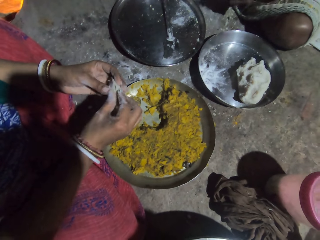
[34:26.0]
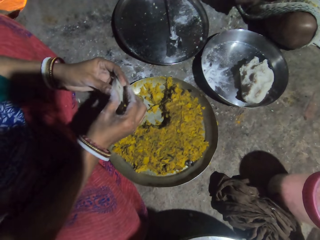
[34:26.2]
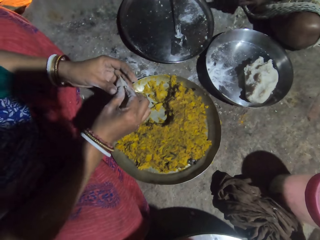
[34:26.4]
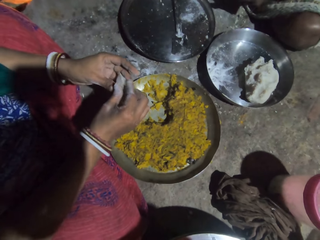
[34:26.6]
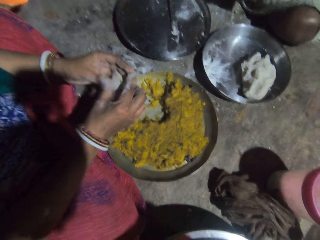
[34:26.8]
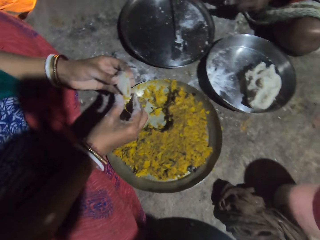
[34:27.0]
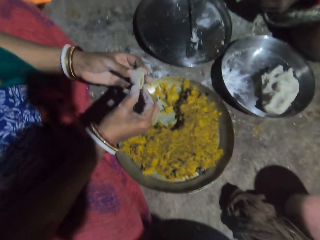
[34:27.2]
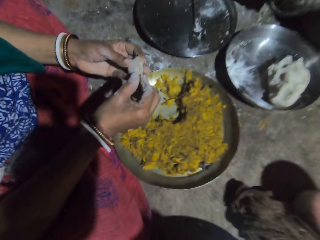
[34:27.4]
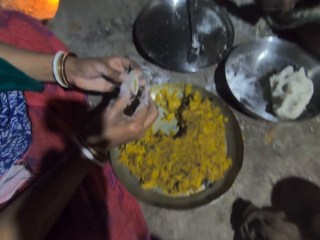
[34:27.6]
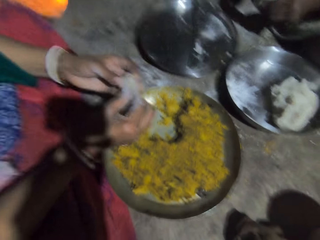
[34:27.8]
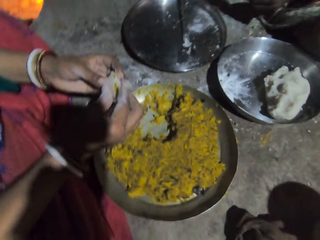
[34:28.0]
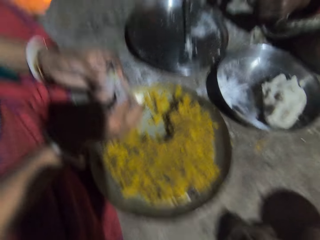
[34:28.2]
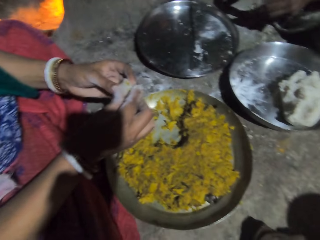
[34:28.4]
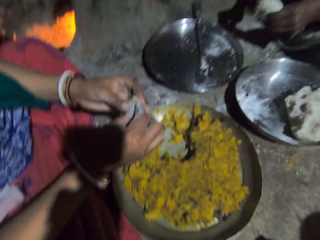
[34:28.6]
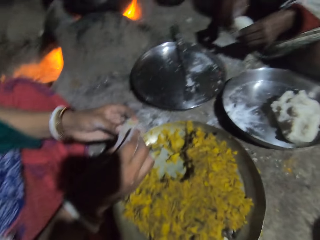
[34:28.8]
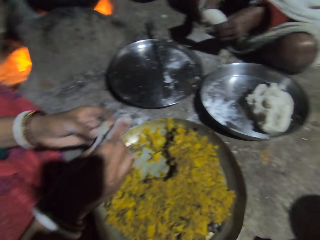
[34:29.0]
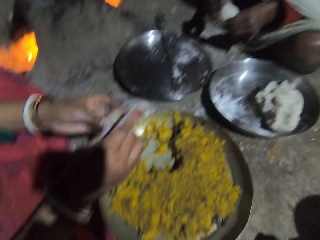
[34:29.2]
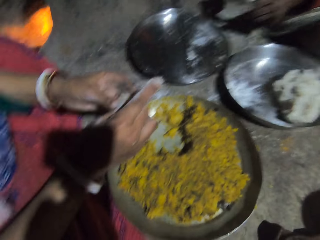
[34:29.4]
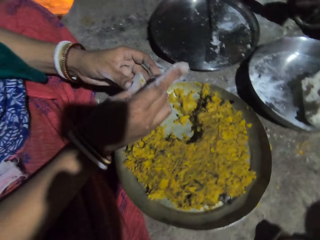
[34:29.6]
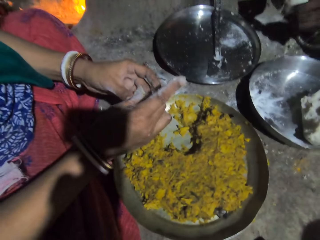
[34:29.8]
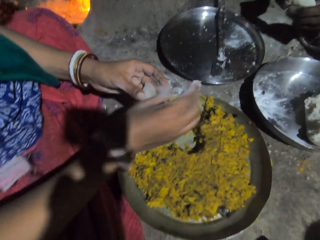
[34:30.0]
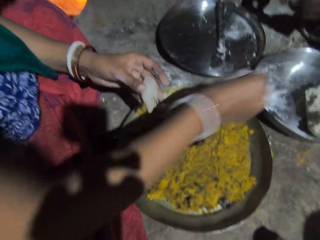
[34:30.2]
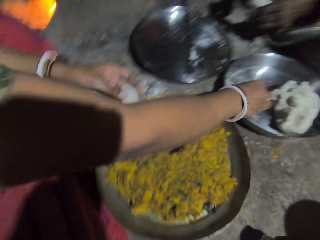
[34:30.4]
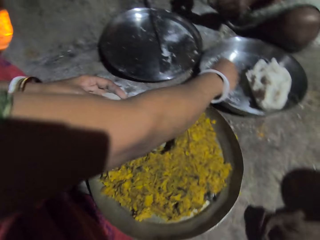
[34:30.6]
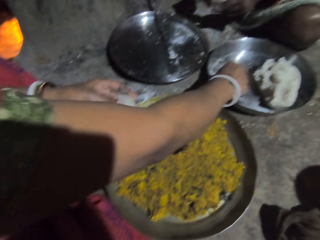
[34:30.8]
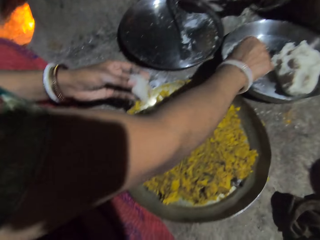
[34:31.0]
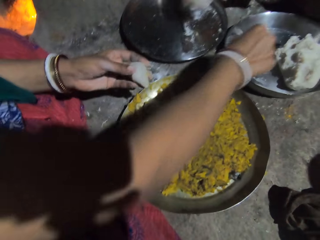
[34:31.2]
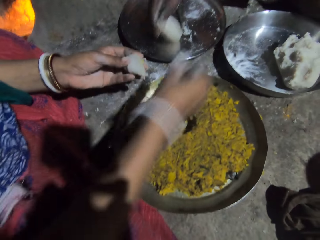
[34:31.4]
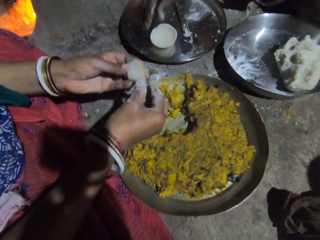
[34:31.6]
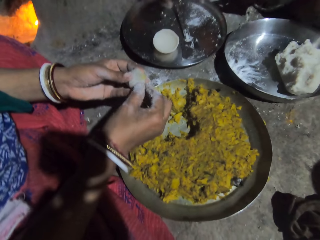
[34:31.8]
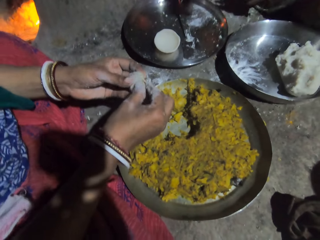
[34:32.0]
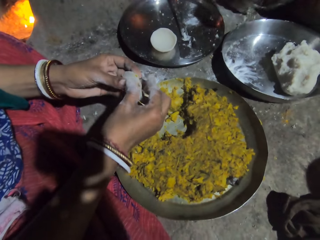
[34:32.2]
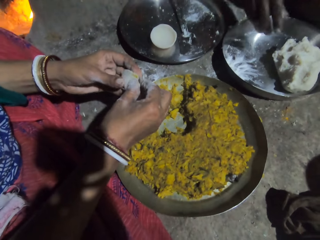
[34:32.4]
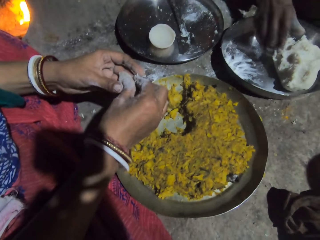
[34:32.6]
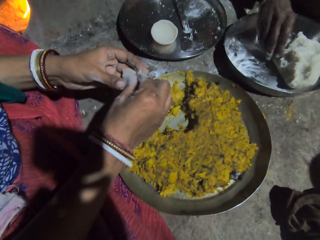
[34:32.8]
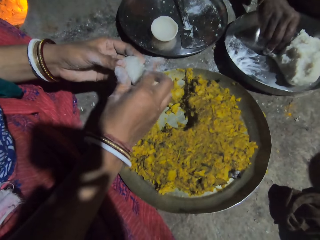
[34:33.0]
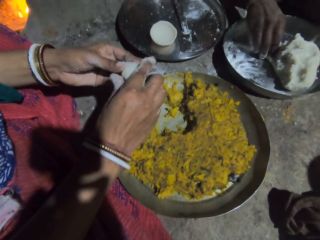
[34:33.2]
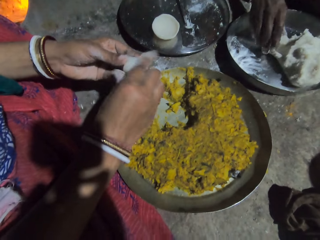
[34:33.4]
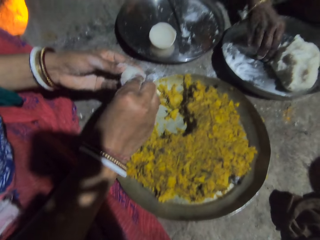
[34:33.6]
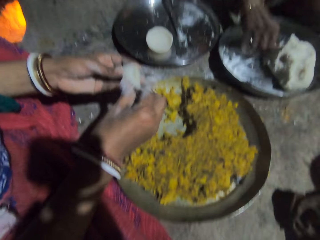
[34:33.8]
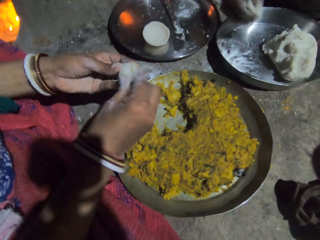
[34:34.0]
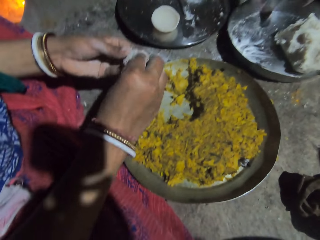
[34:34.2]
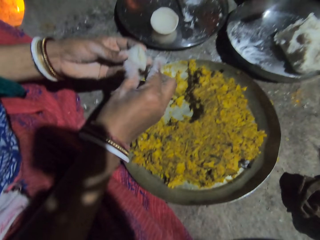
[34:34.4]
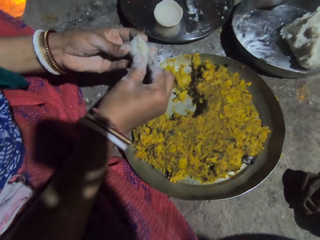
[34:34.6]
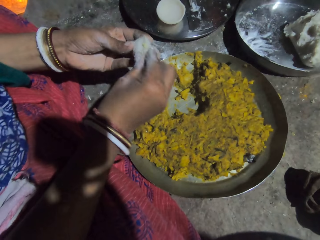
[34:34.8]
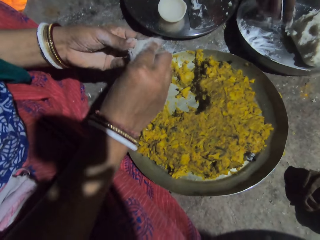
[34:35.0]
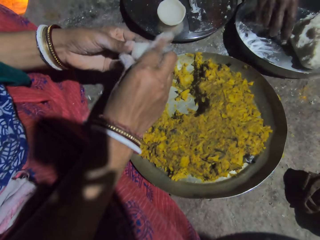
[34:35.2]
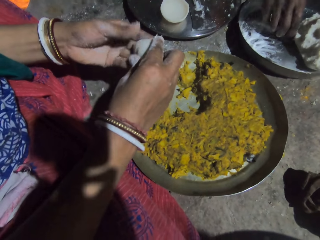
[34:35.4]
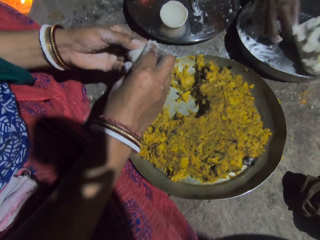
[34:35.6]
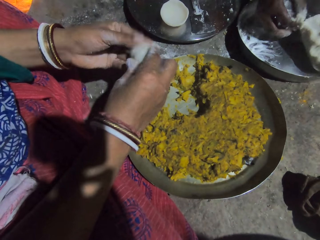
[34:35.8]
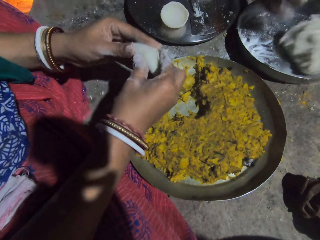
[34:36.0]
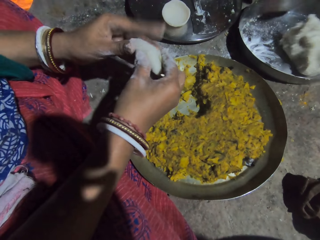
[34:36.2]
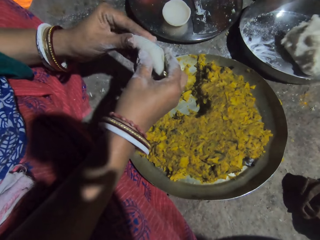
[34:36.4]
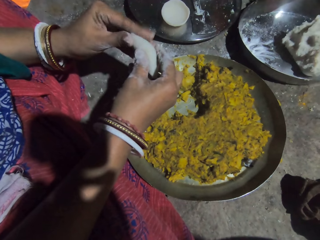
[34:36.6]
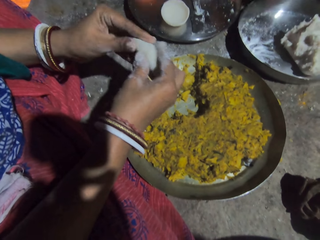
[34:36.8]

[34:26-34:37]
The camera wearer touches flour in the bowl. They pick the dough. They close the dough. They roll the dough with their hand.

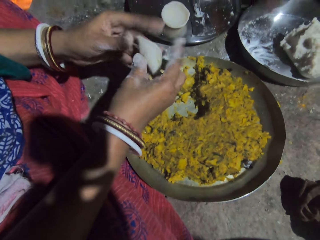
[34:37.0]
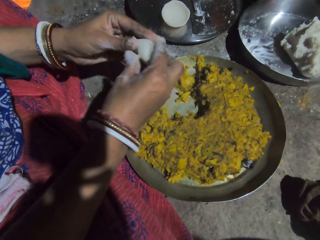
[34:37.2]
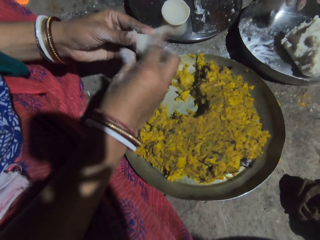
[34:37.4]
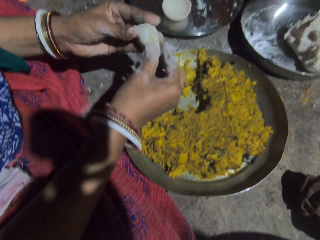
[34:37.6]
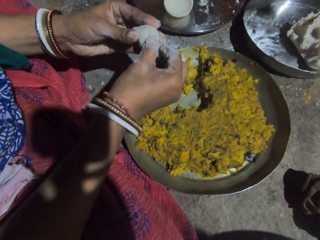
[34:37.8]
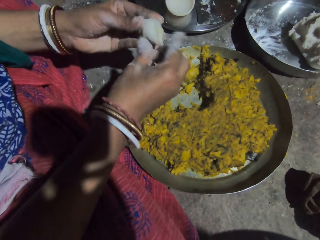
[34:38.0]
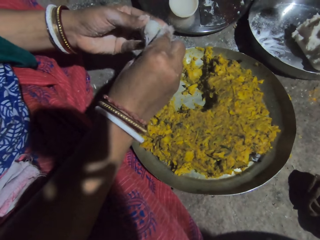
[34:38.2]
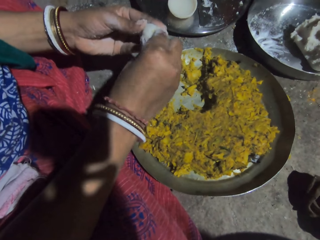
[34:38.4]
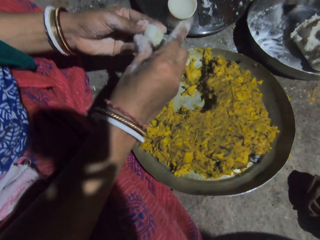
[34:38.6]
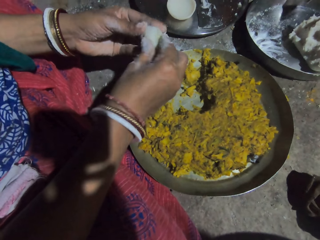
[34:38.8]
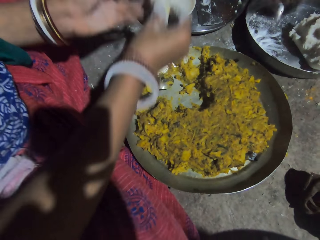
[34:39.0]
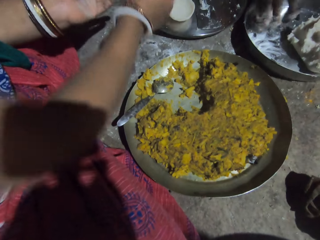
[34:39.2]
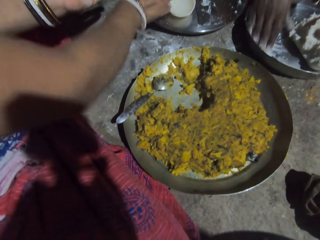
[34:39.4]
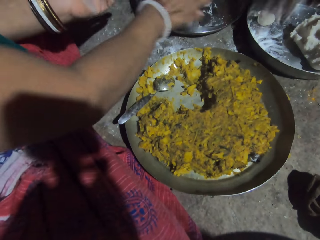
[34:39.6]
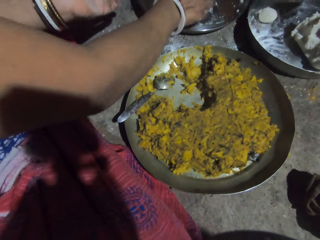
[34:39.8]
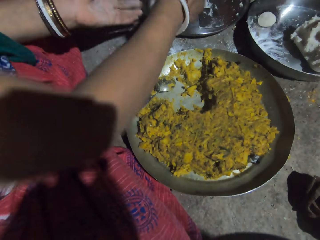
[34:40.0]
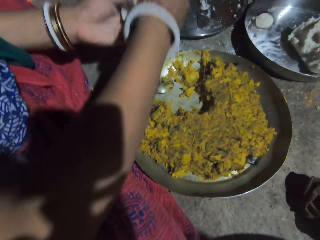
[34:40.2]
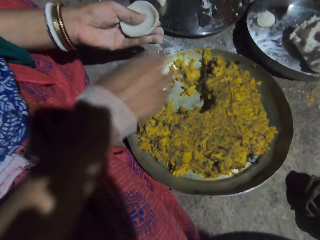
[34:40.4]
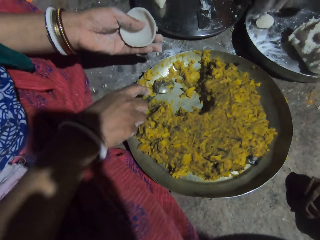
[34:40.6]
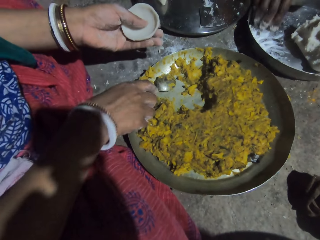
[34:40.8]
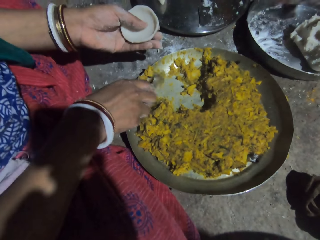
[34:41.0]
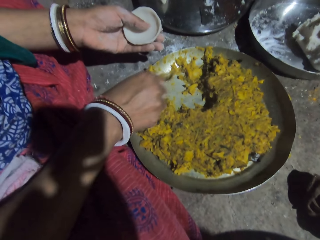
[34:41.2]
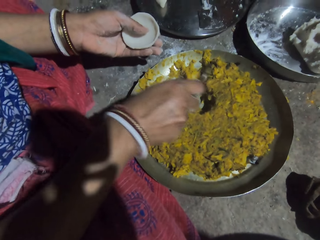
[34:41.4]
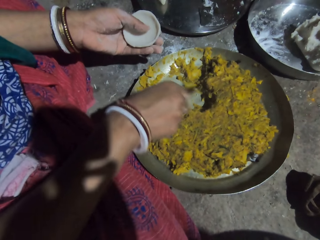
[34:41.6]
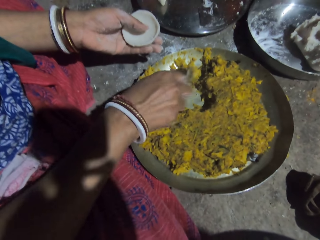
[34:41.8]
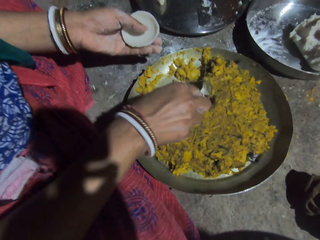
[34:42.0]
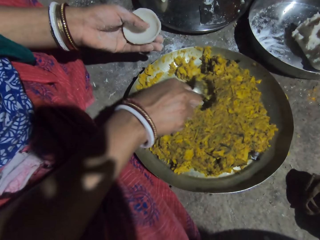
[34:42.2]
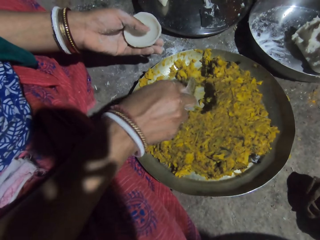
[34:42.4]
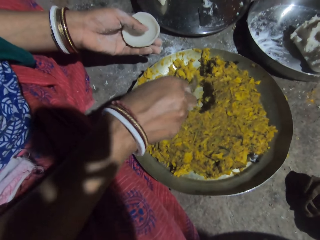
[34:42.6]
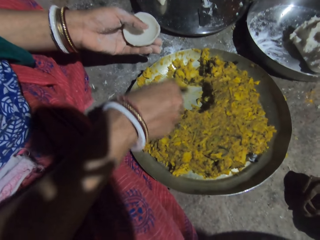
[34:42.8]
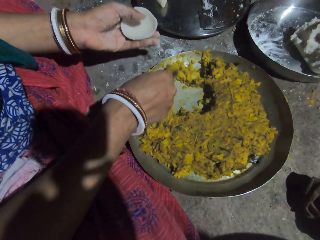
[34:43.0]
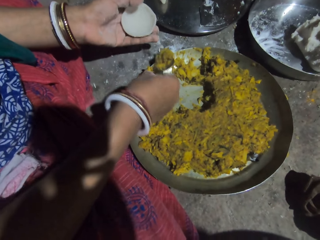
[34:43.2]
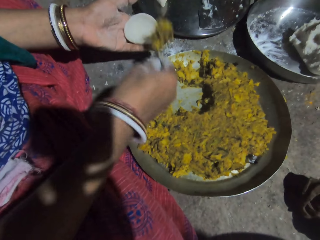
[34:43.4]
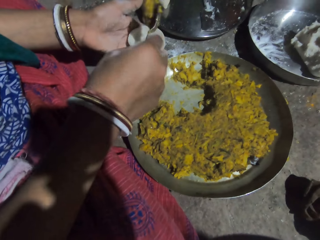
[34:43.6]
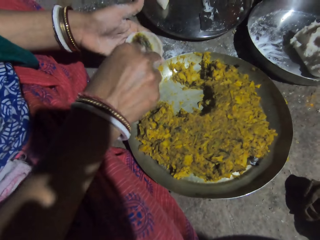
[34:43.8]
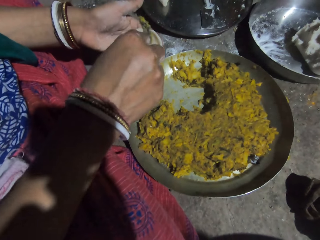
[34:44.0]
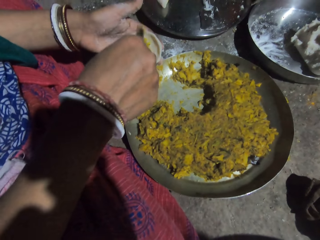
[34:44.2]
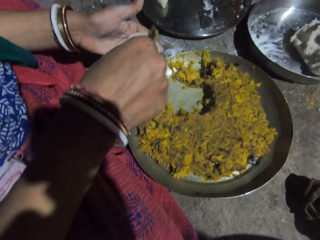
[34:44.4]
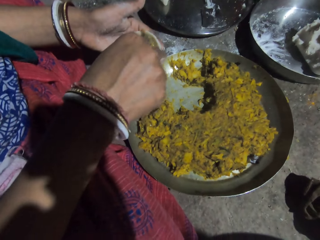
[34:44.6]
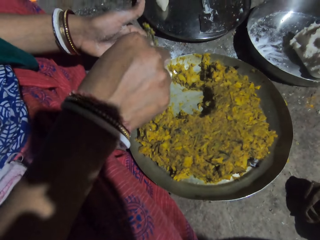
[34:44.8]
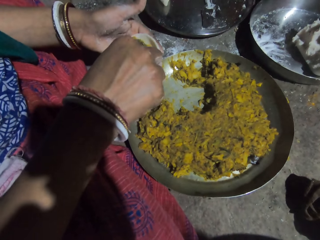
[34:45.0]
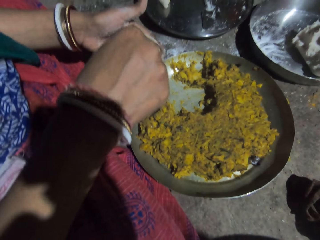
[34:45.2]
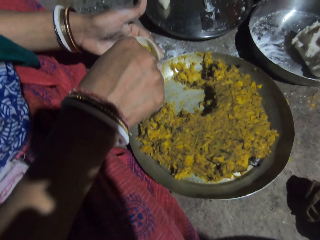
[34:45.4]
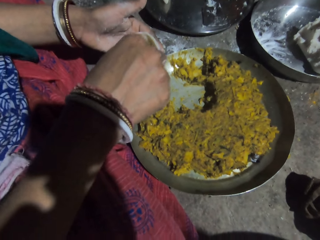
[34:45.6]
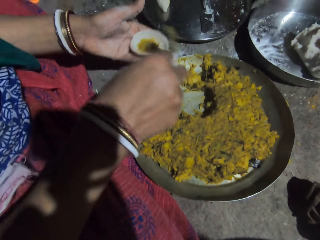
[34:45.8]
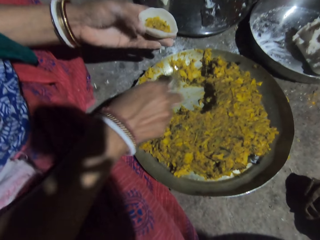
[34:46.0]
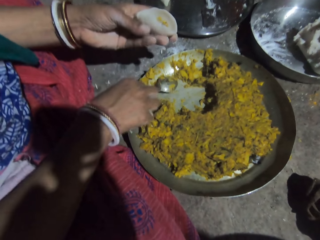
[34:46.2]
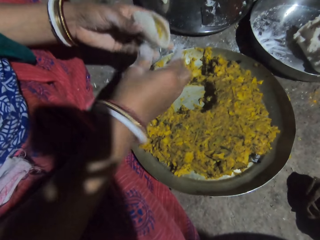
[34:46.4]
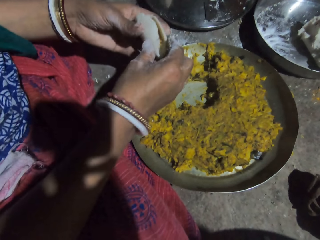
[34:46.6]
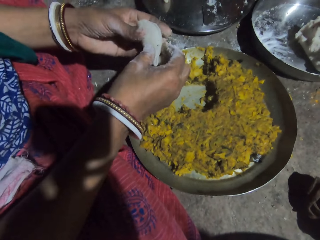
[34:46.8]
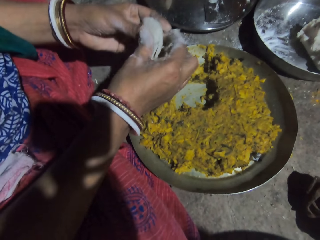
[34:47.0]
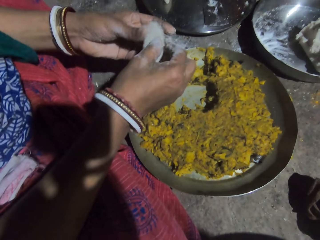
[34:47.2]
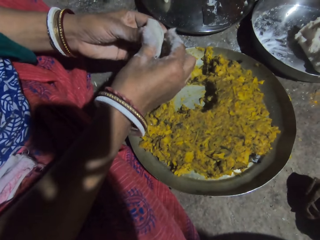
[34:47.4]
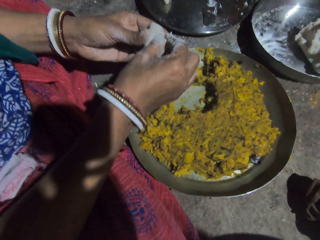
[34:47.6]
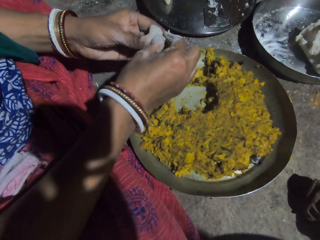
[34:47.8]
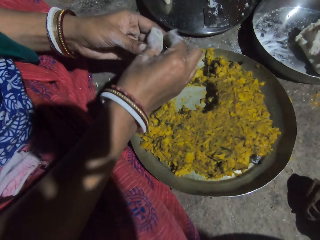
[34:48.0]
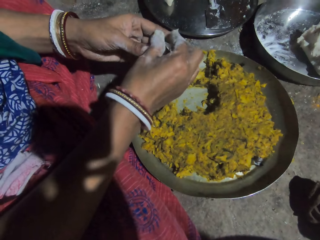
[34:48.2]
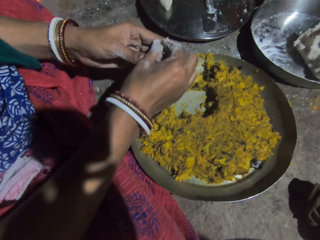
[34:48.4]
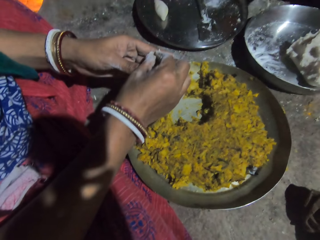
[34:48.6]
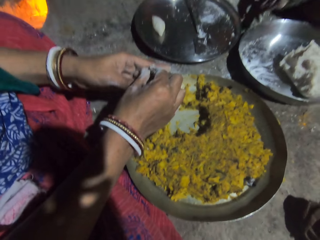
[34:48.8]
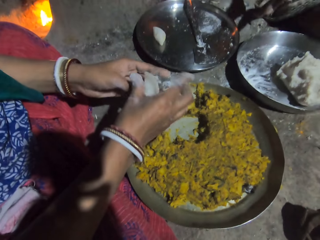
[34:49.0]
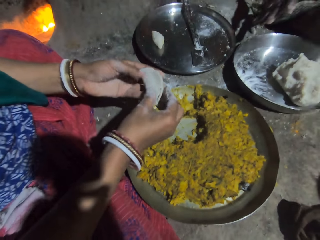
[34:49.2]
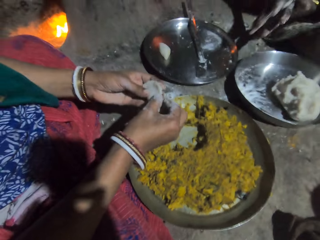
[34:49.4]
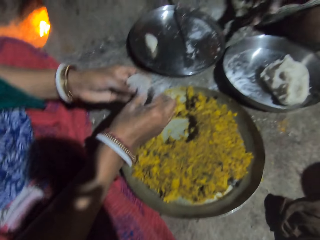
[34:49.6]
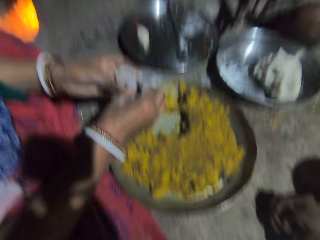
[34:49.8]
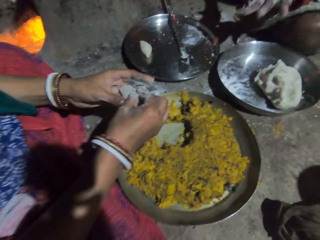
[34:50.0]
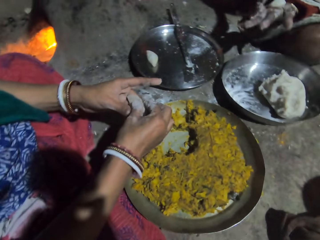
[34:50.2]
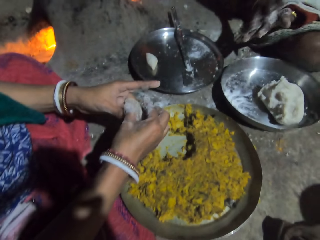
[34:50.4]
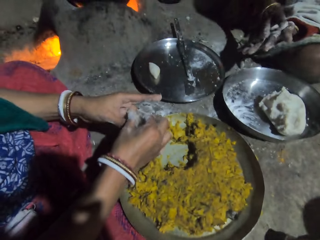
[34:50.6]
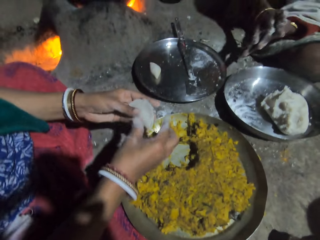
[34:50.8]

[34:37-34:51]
The camera wearer puts the made dough in the plate. They pick the dough and pick a spoon. They fetch mashed vegetables. They put the mashed vegetables in the dough with the spoon. They press the mashed vegetables with the spoon. They put the spoon down. They close the dough. They roll the dough with a hand.
